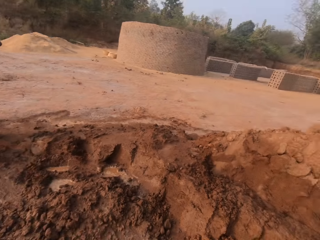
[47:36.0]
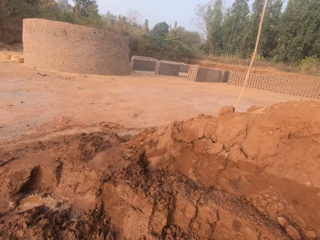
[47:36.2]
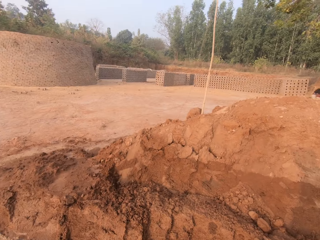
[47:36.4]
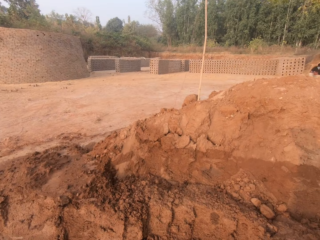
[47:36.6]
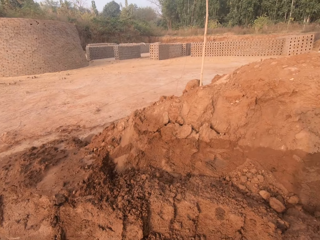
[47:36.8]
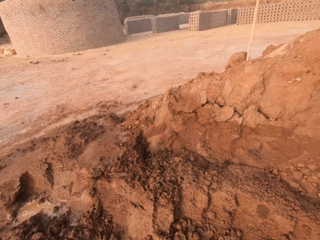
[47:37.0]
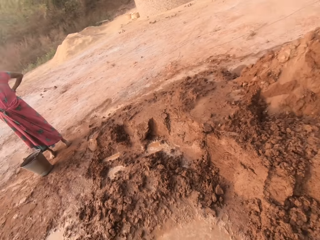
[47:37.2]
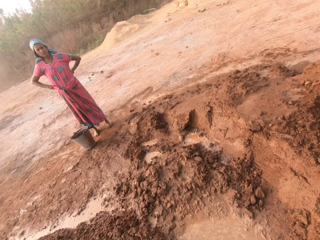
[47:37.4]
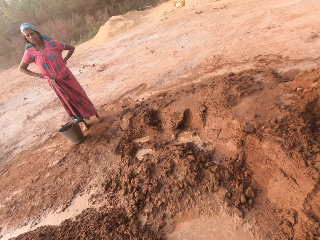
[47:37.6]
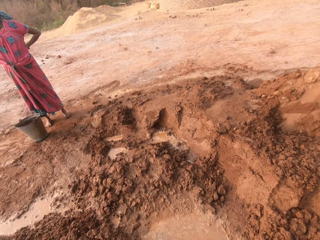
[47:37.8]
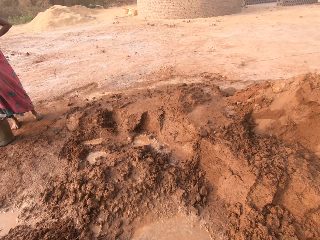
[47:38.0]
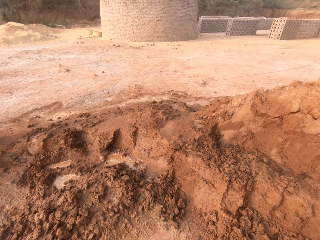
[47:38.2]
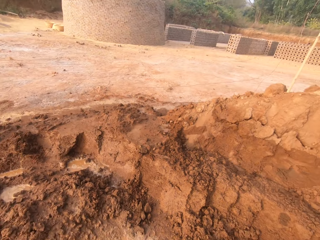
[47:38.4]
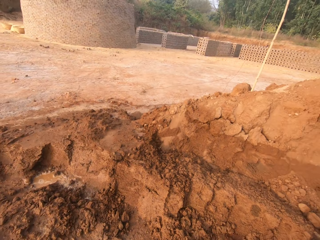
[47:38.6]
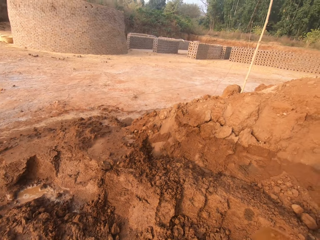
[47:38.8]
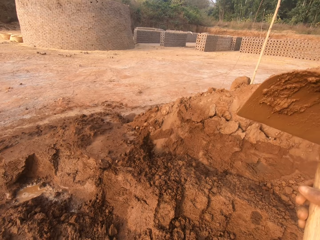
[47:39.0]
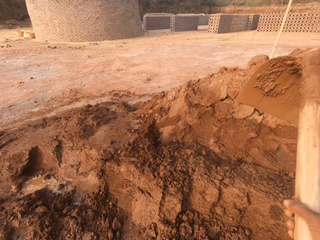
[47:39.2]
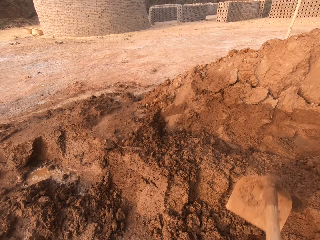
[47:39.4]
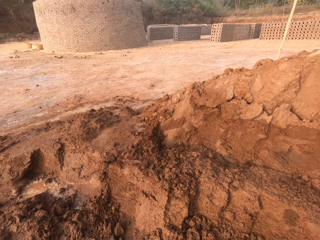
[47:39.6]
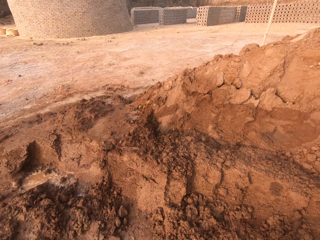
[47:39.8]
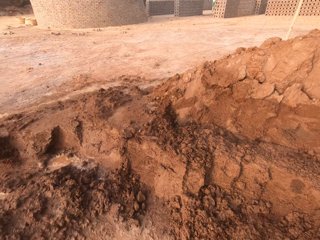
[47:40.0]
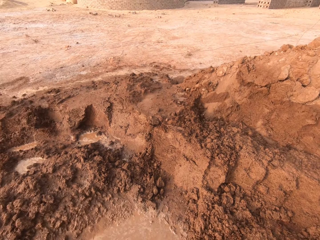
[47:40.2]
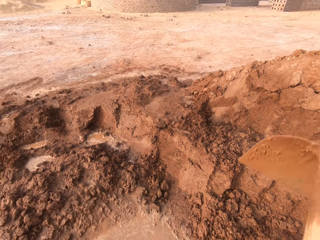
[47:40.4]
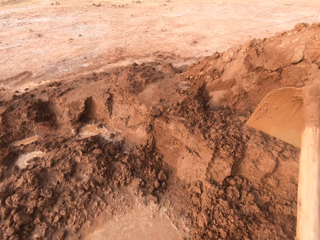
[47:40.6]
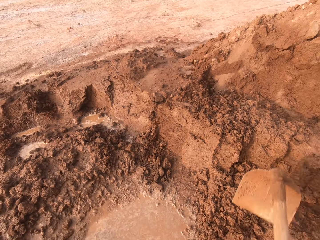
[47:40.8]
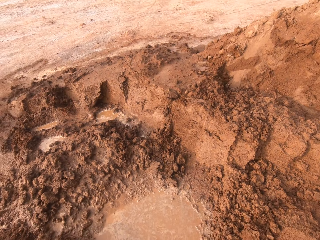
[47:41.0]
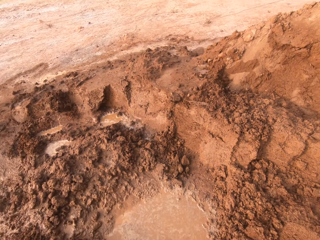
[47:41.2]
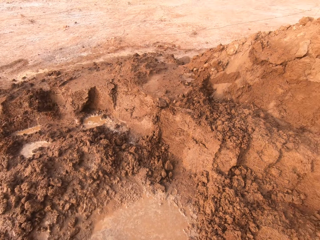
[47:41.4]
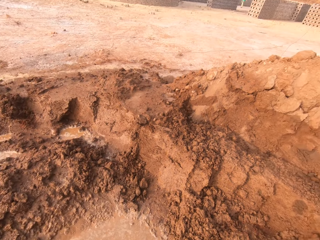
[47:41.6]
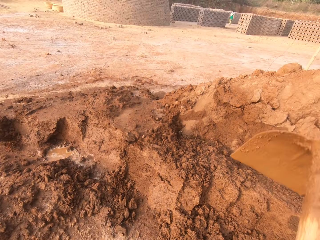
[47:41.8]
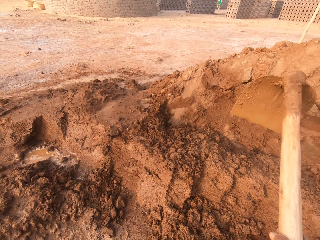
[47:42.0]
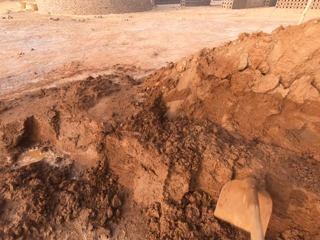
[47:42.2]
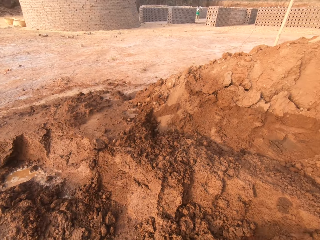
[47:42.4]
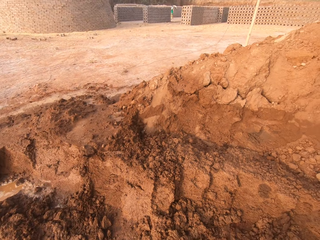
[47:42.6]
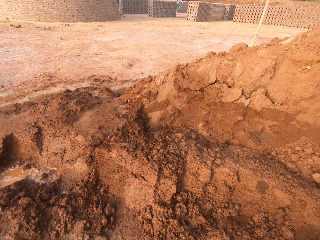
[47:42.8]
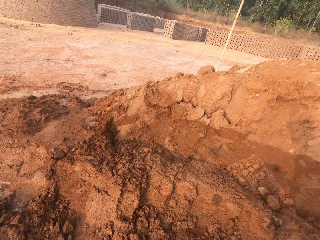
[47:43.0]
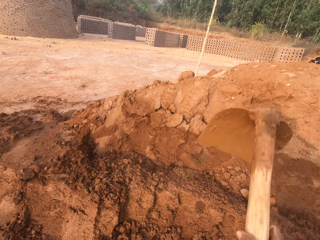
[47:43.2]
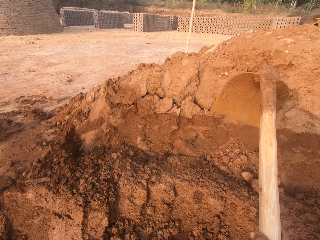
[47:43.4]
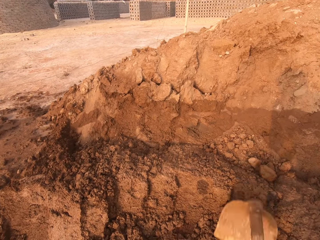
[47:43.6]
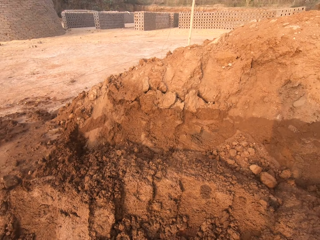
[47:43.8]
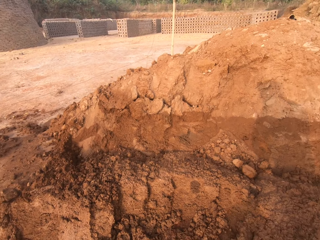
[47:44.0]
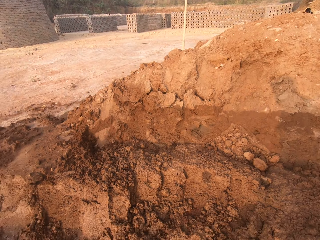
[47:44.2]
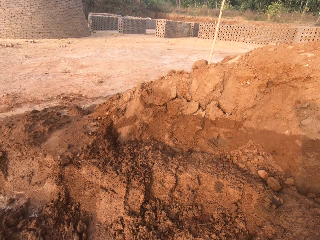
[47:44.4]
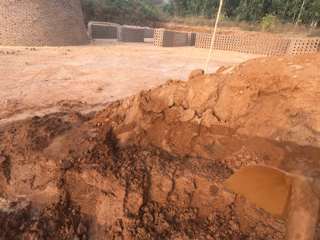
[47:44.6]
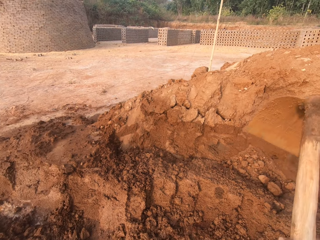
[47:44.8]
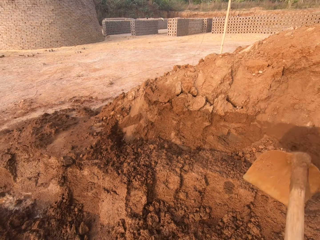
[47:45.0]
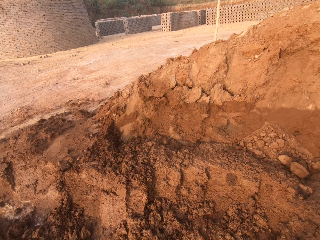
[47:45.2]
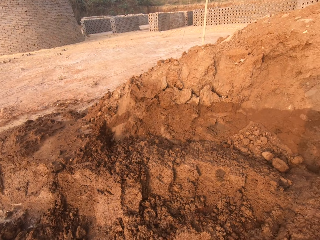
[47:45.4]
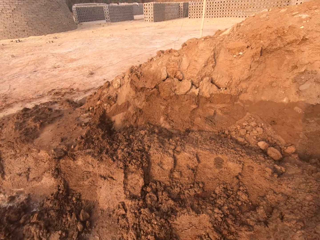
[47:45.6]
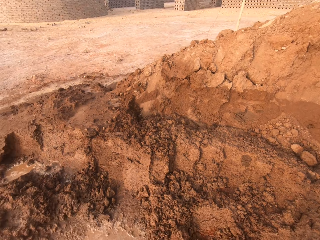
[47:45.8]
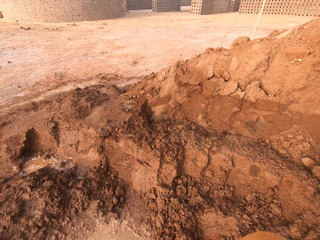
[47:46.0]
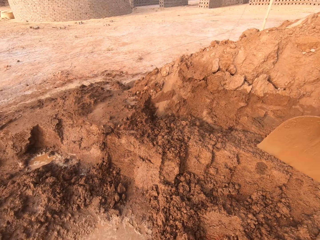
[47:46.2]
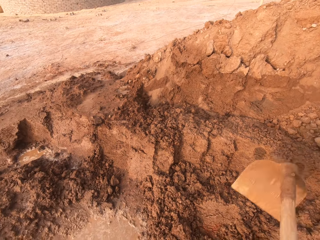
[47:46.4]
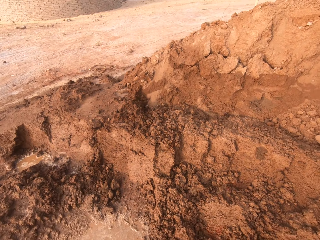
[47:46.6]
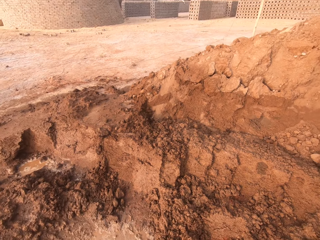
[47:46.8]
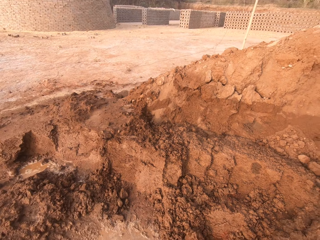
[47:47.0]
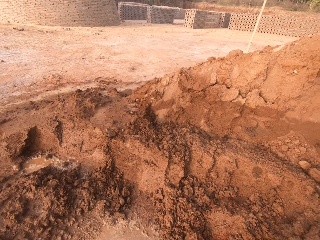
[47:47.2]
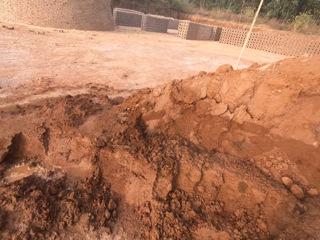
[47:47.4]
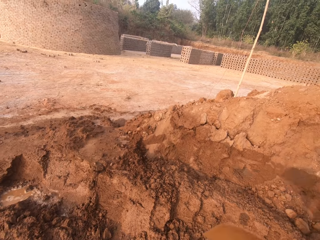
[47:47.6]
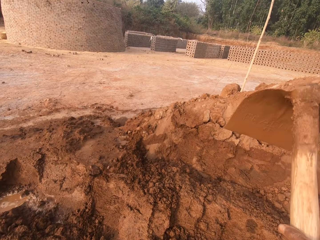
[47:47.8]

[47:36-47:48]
A woman stands. The camera wearer digs.

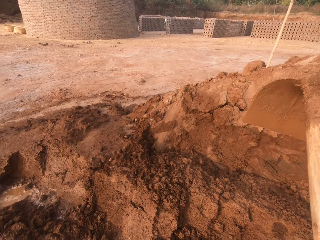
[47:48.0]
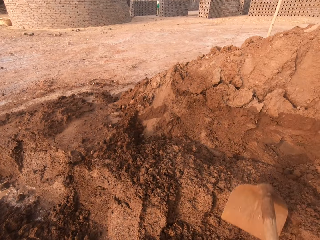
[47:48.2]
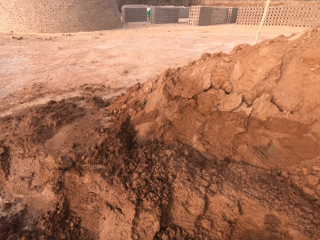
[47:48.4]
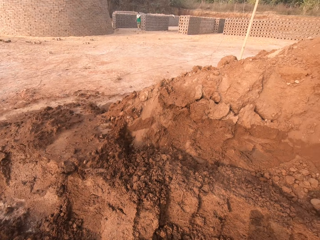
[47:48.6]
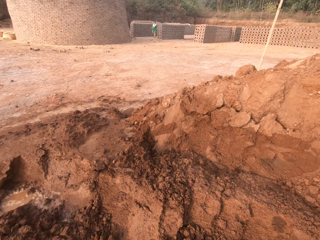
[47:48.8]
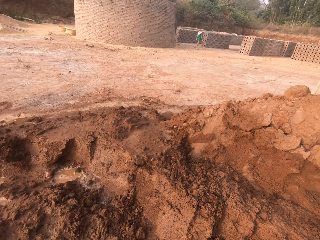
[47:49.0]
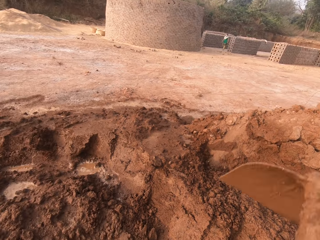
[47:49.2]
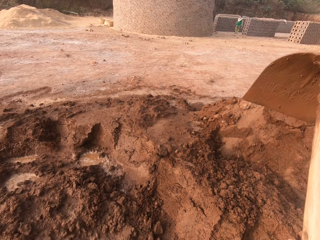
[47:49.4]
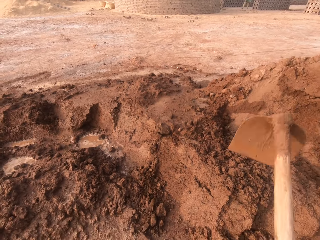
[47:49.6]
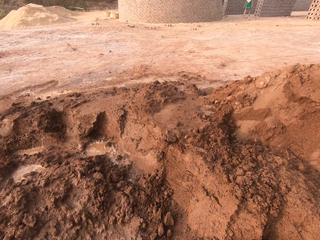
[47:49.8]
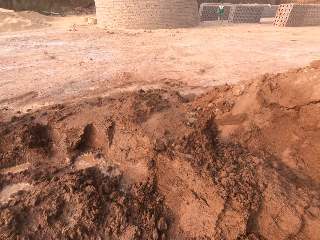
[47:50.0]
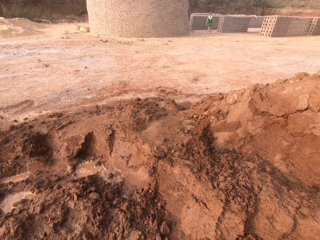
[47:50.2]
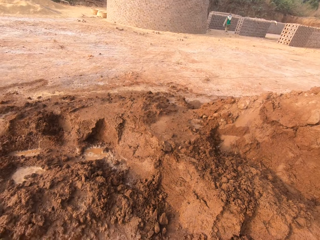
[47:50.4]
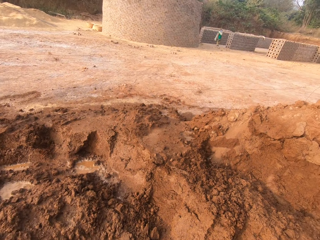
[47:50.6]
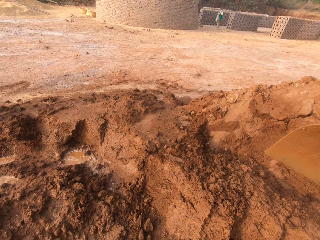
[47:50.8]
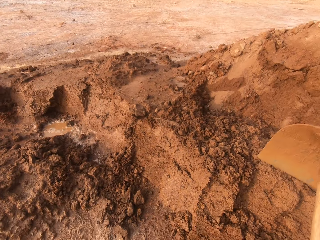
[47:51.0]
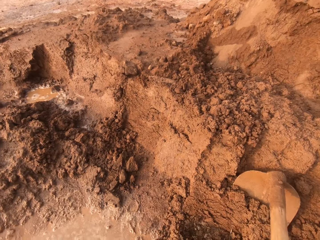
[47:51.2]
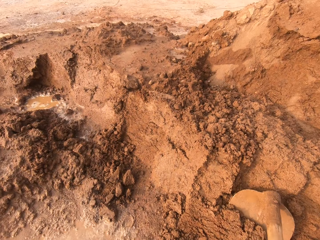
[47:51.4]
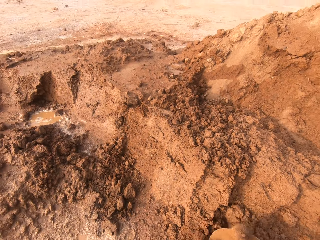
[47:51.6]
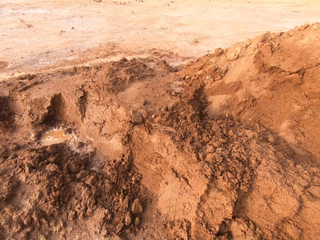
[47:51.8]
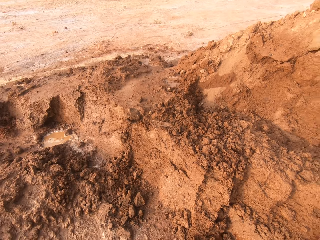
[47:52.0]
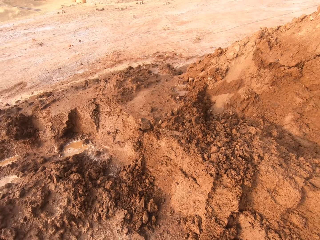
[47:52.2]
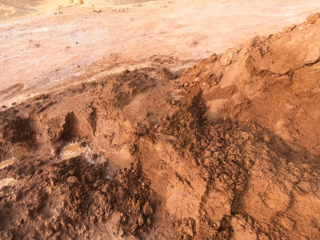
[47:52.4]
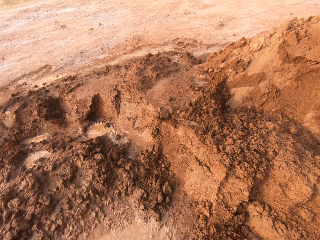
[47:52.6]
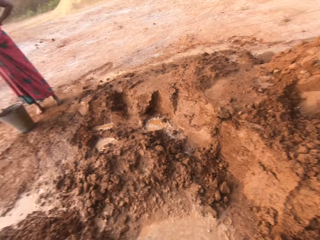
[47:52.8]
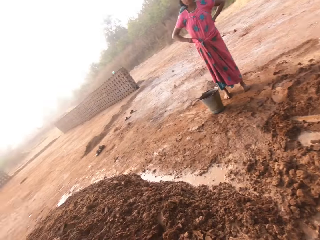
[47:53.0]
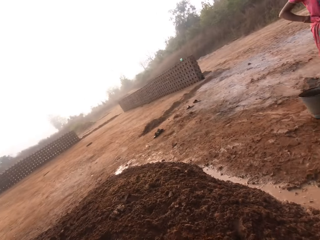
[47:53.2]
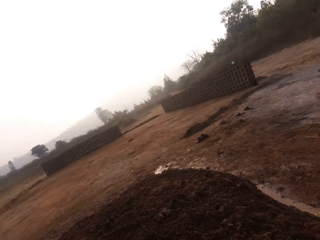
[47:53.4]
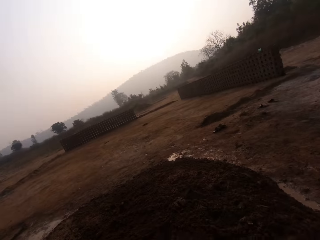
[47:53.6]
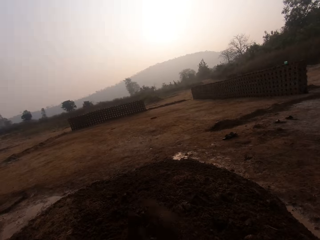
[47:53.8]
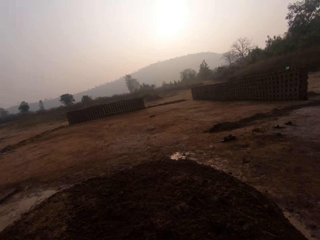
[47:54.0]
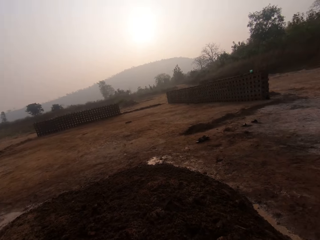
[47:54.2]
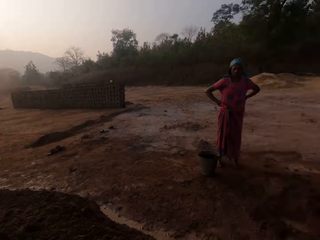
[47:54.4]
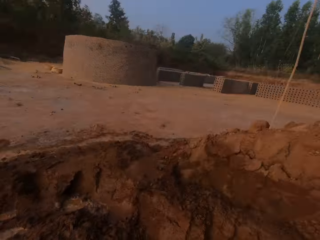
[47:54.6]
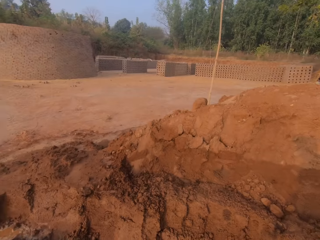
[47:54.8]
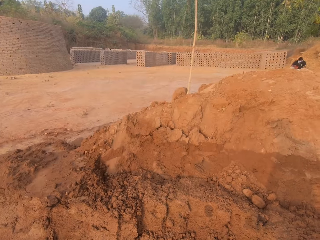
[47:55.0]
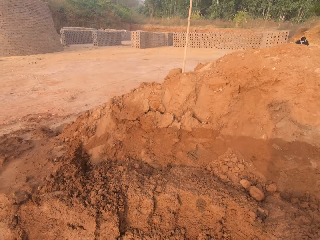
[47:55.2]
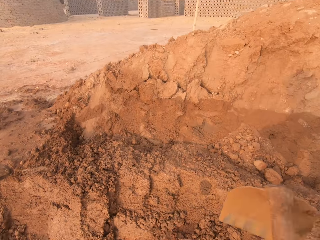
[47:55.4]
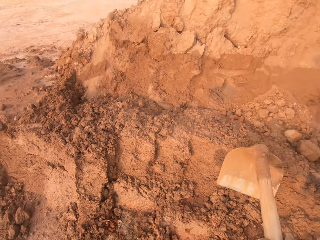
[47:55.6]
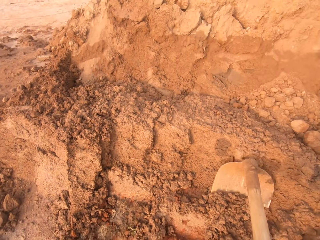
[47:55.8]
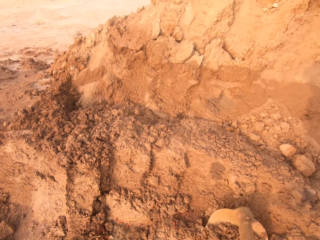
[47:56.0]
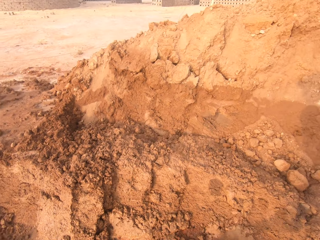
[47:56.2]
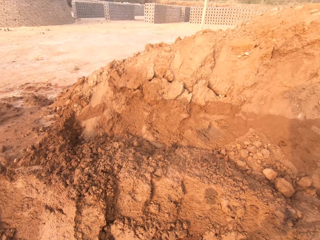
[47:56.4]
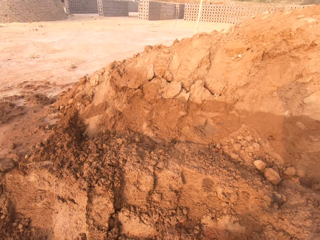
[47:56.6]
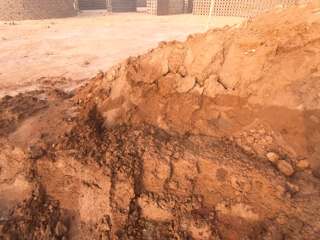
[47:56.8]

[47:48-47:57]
The camera wearer looks around. He gathers the clay with the hoe in his hands. He pulls the soil with the hoe.
